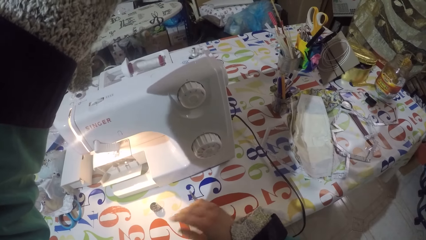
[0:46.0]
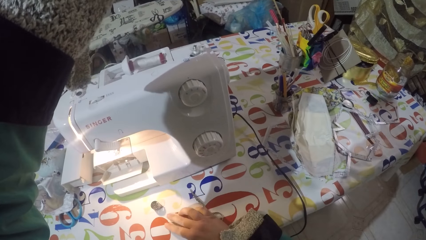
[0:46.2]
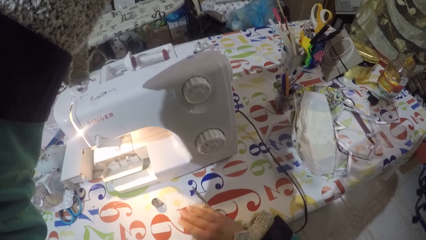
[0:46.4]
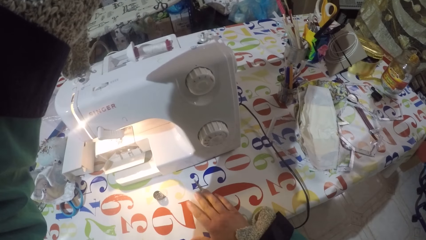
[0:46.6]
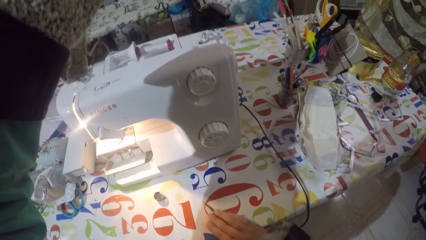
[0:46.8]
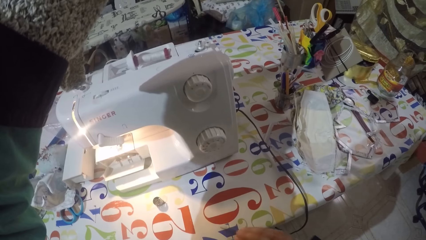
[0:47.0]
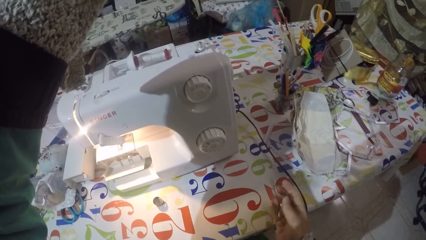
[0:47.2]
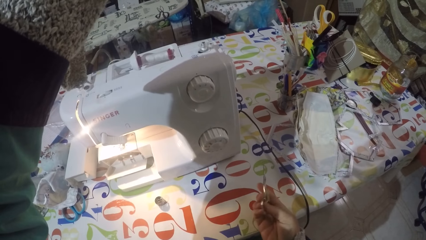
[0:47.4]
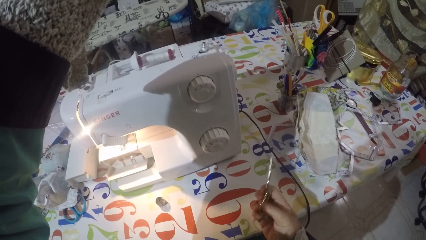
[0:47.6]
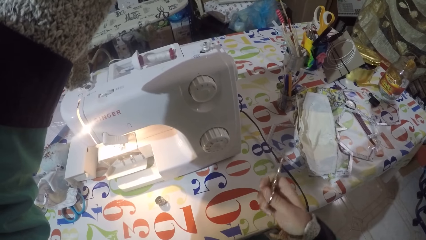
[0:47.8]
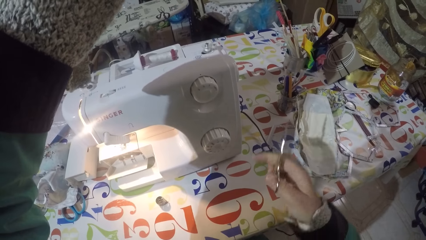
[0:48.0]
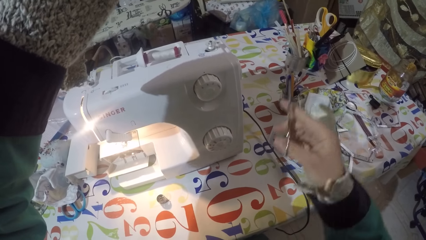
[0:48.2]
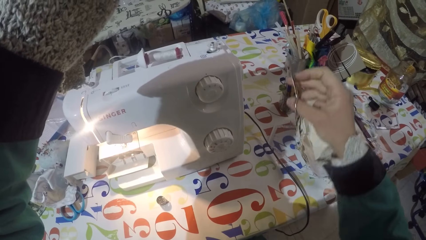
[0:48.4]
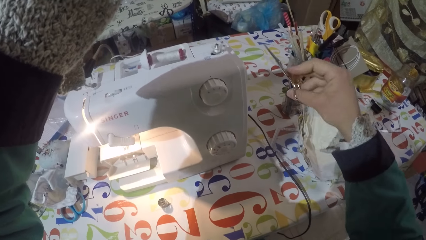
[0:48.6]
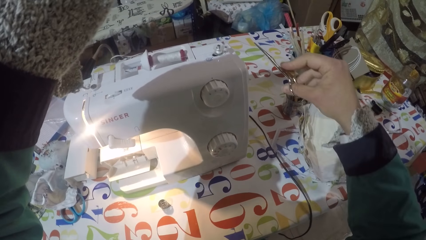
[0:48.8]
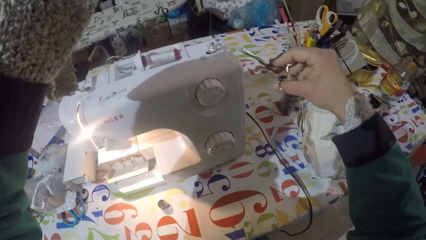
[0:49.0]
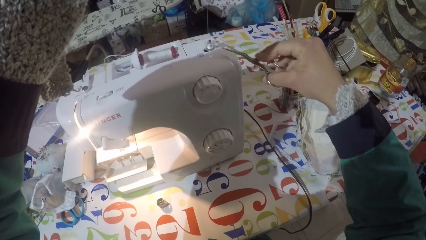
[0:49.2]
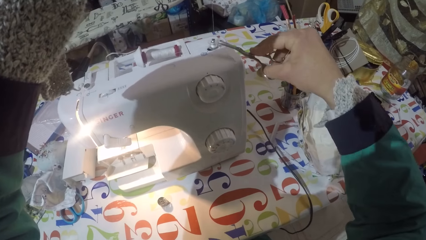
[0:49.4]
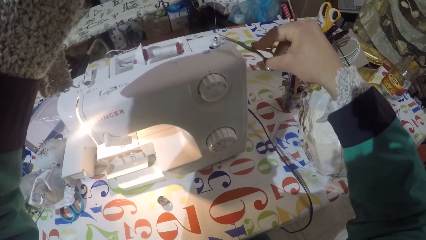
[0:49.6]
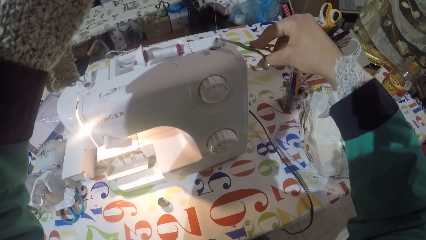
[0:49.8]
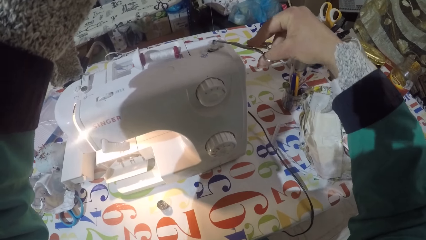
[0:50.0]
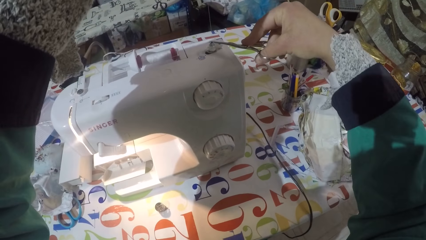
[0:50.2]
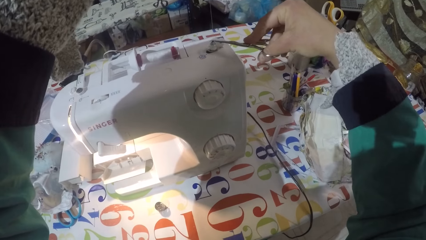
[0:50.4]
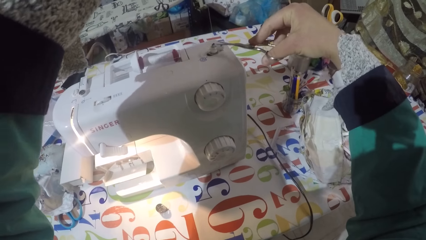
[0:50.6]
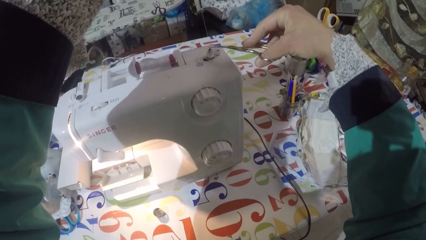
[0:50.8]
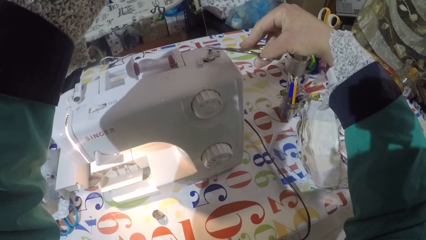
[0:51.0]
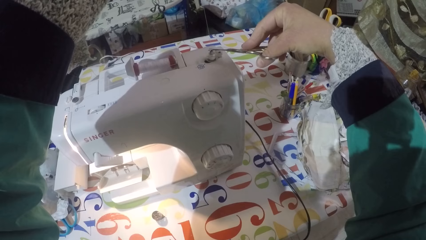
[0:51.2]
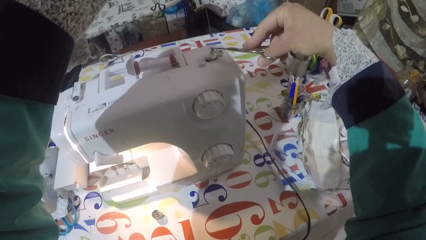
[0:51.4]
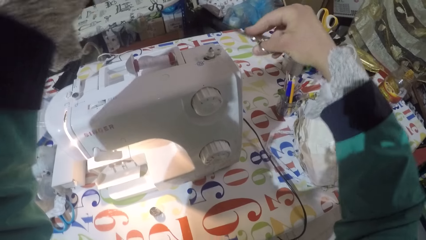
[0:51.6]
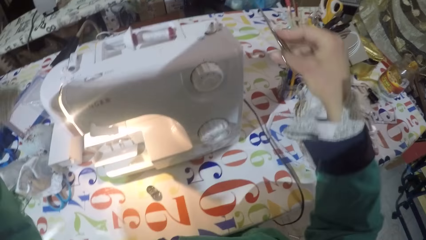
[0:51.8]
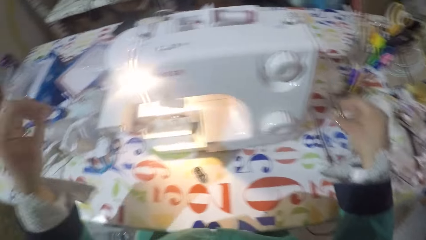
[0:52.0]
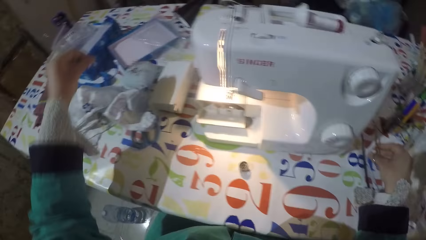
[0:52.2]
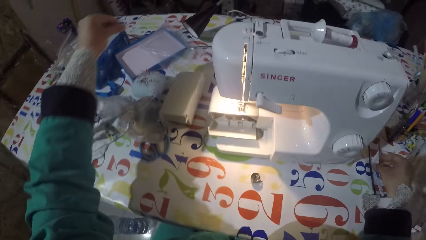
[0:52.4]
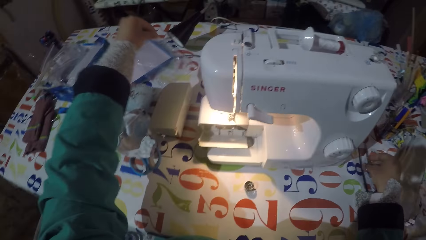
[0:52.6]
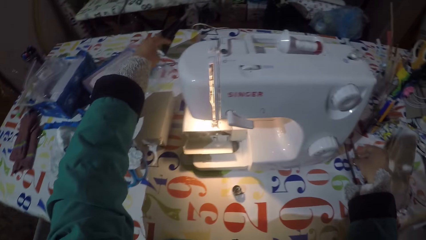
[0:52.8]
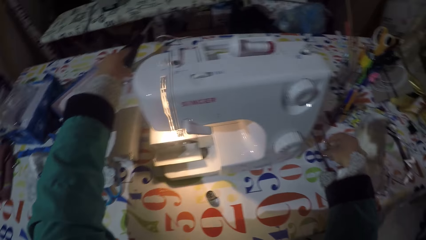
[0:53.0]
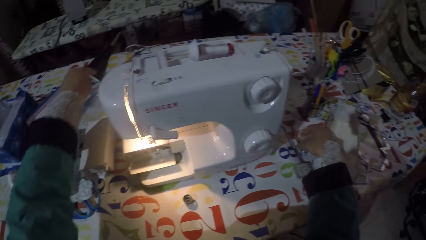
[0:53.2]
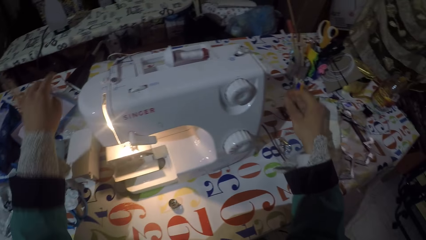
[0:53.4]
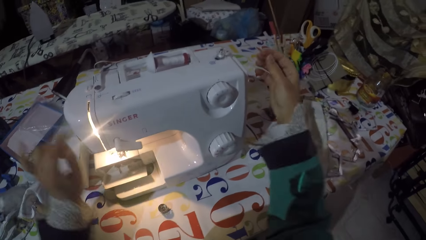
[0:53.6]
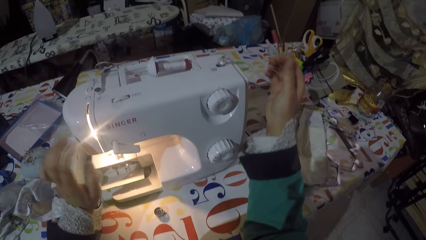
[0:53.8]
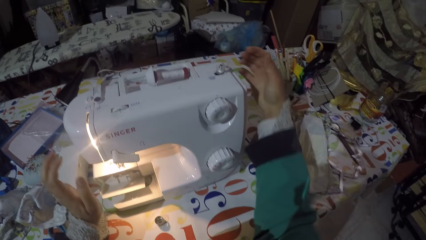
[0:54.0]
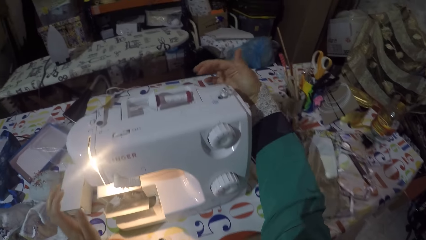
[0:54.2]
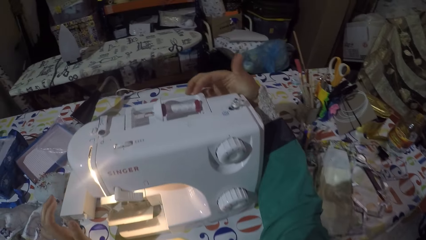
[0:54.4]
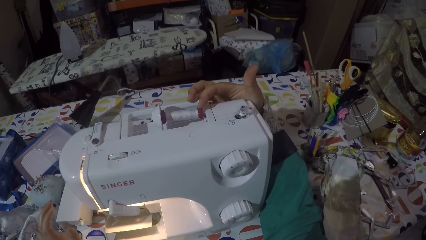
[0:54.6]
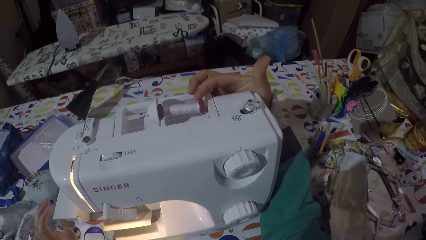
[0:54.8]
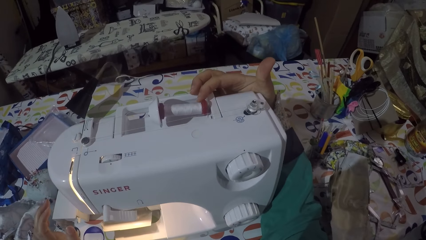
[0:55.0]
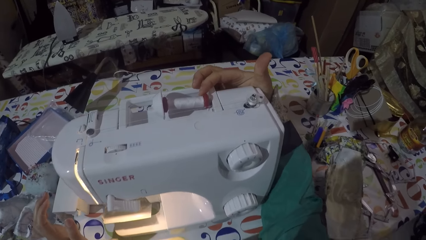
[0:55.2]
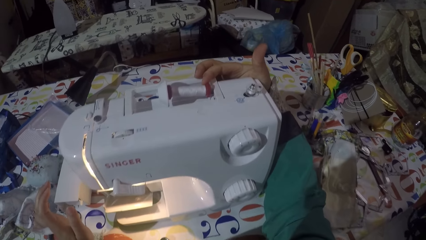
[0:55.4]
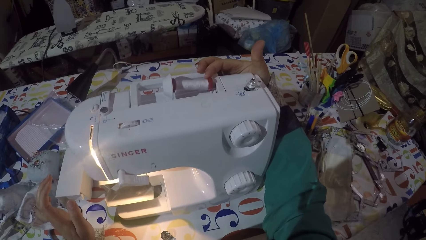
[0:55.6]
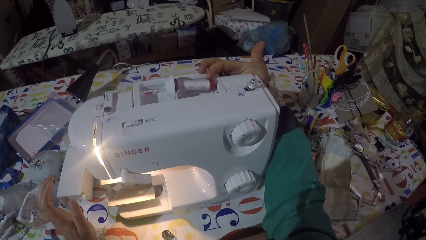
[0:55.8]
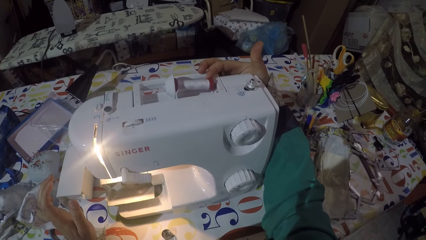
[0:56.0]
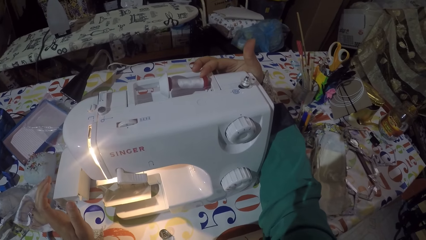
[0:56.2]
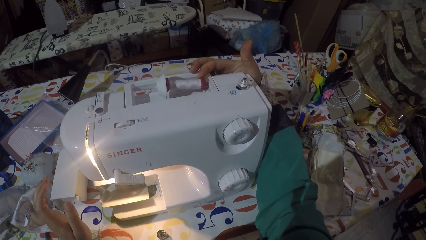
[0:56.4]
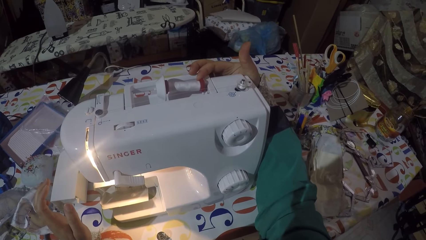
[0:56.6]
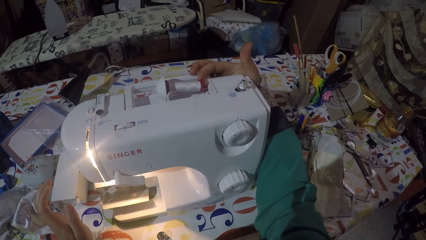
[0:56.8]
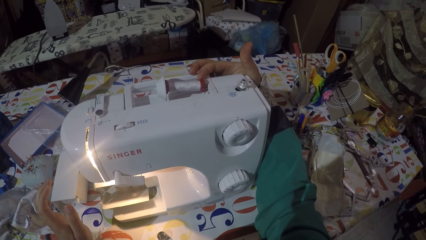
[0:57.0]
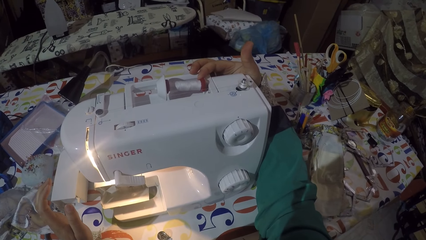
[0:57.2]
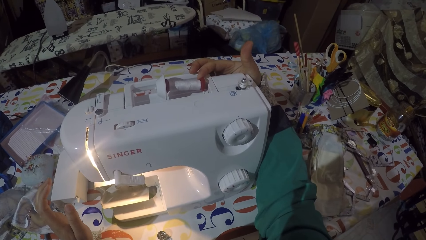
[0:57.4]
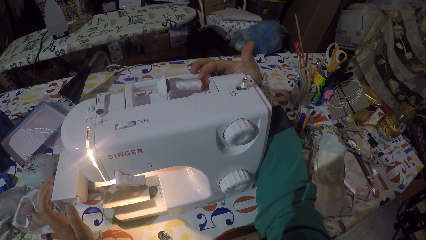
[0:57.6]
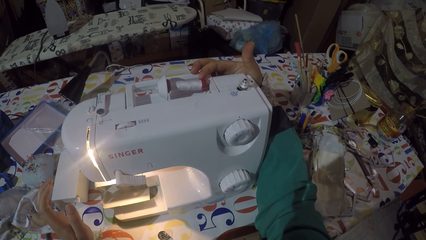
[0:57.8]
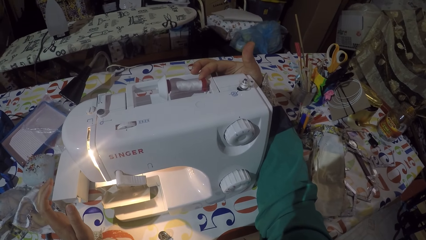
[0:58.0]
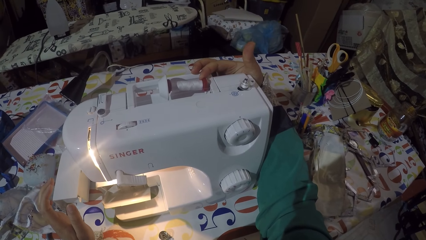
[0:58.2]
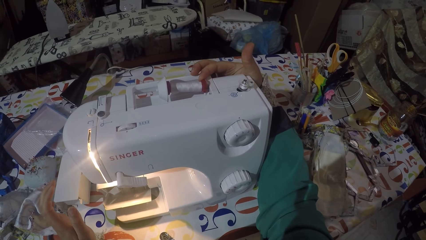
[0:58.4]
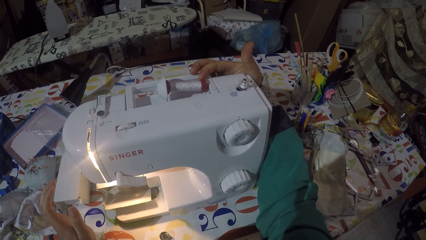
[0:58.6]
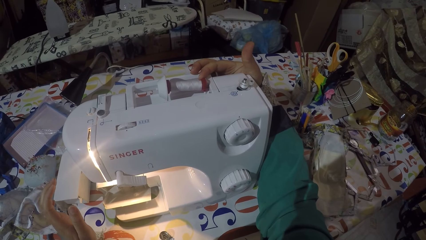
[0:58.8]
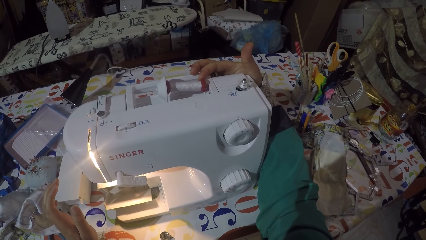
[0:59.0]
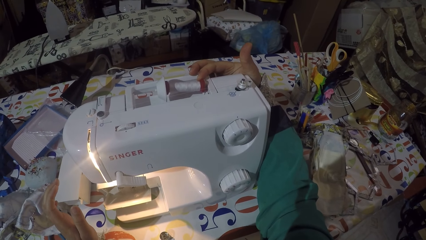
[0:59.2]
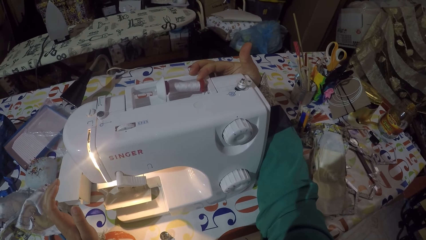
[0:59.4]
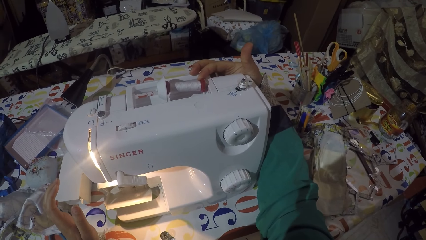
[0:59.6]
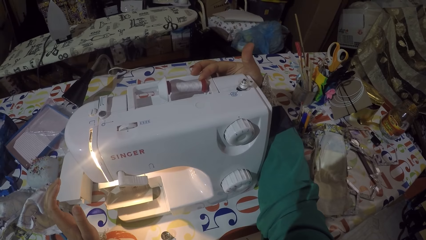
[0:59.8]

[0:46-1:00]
The camera wearer picks a pair of scissors from the table. They cut the thread with the pair of scissors. They drop the thread on the table. They put the pair of scissors on the table. They hold the thread. They wind the thread around the bobbin. They sew the machine.
